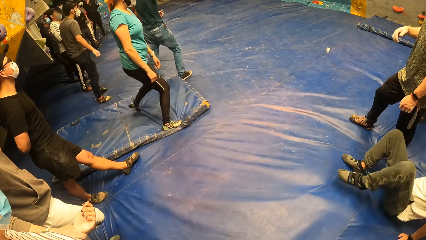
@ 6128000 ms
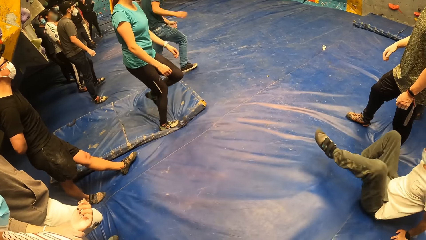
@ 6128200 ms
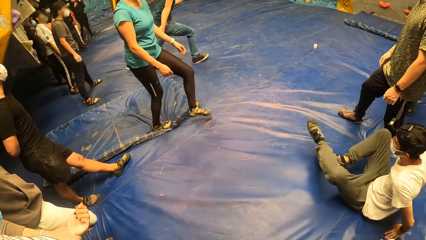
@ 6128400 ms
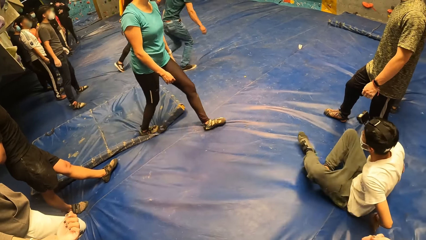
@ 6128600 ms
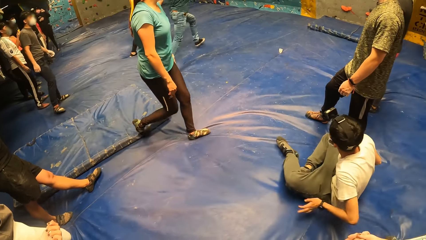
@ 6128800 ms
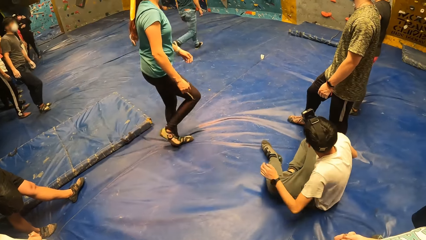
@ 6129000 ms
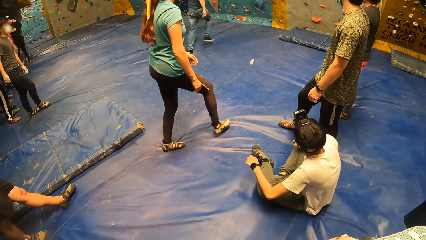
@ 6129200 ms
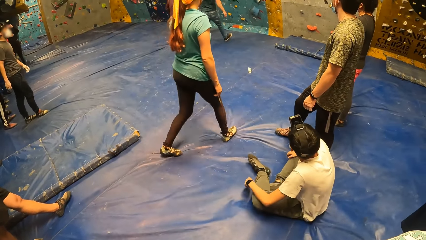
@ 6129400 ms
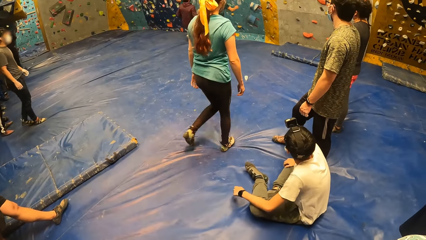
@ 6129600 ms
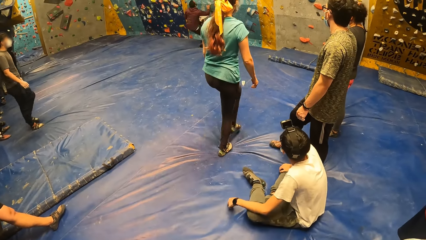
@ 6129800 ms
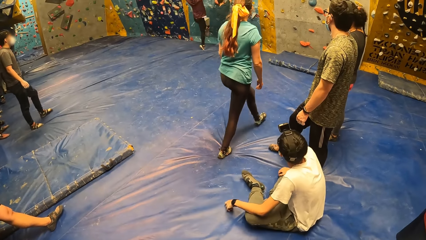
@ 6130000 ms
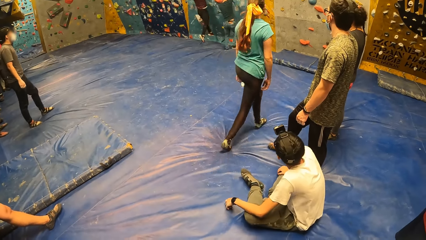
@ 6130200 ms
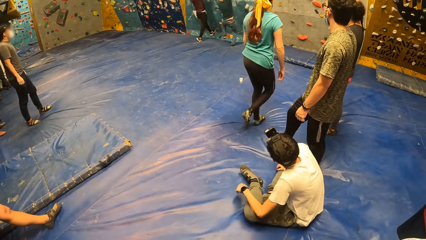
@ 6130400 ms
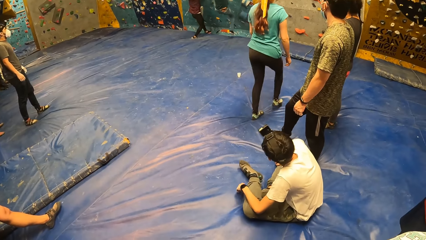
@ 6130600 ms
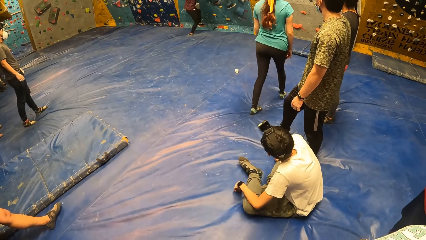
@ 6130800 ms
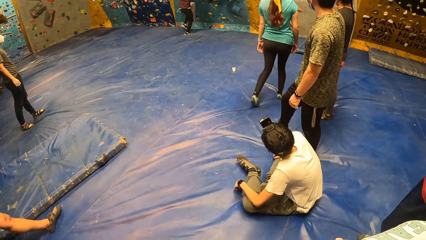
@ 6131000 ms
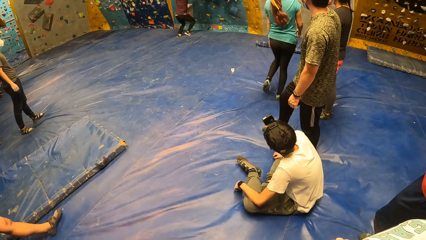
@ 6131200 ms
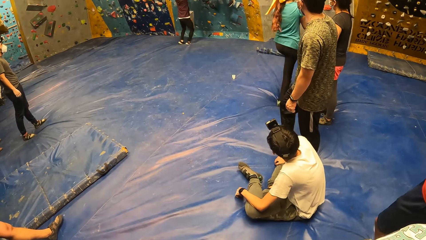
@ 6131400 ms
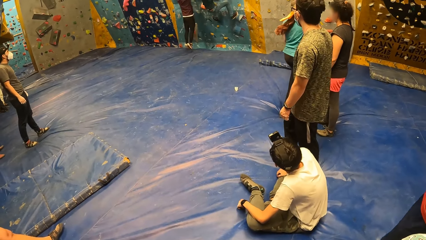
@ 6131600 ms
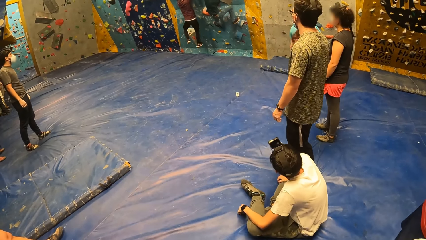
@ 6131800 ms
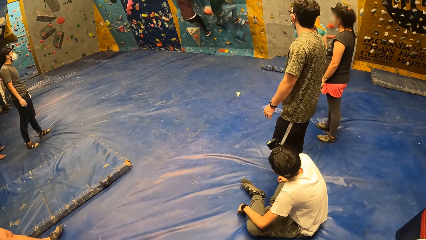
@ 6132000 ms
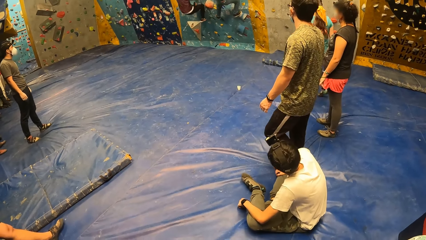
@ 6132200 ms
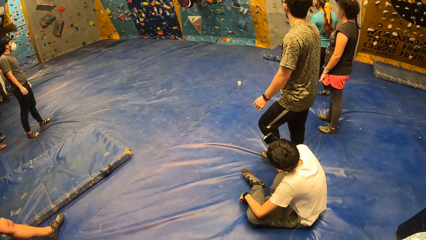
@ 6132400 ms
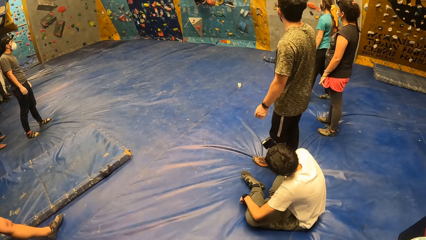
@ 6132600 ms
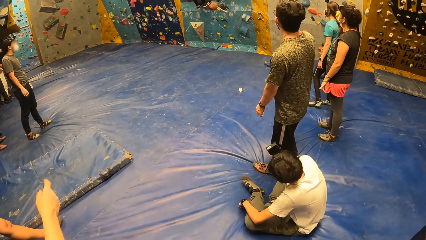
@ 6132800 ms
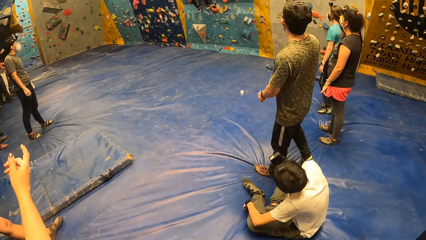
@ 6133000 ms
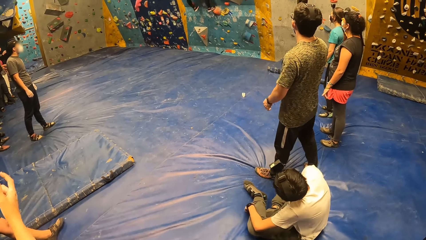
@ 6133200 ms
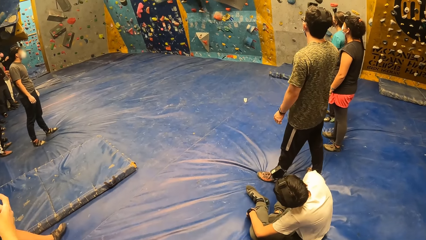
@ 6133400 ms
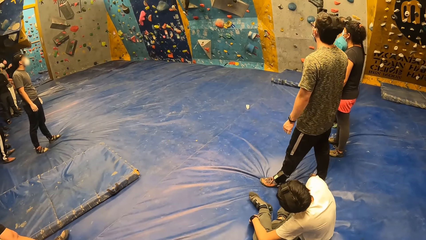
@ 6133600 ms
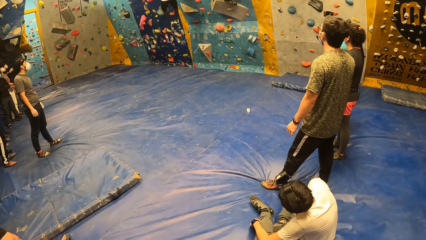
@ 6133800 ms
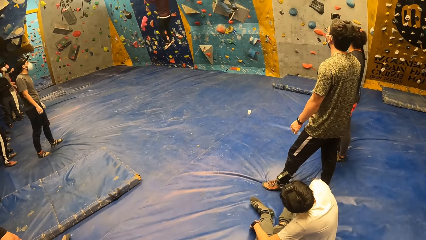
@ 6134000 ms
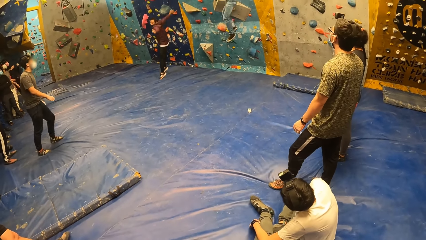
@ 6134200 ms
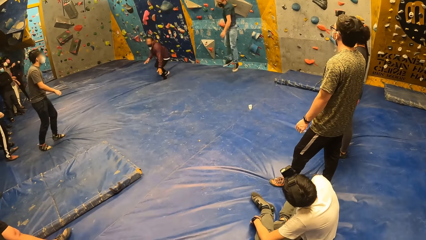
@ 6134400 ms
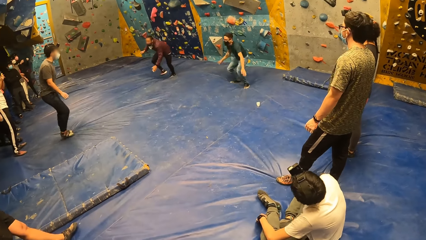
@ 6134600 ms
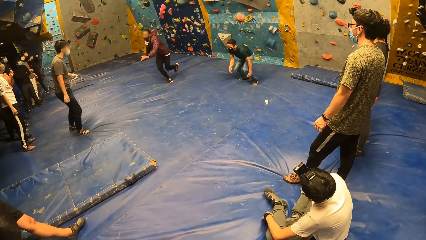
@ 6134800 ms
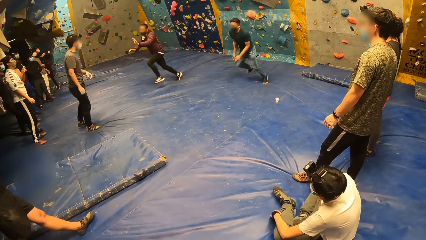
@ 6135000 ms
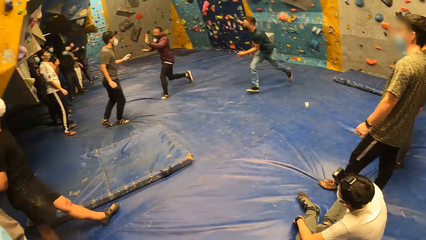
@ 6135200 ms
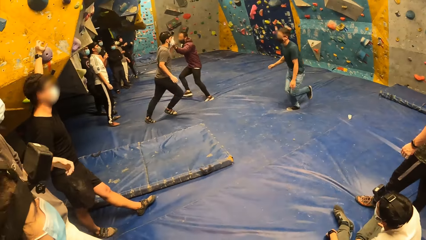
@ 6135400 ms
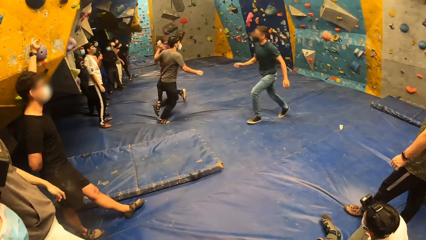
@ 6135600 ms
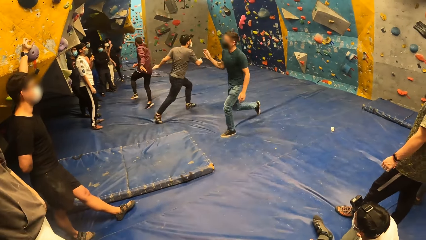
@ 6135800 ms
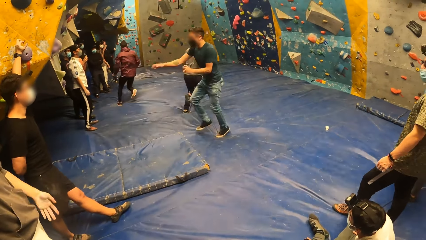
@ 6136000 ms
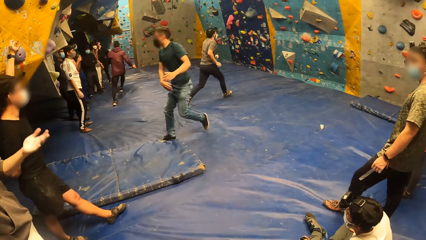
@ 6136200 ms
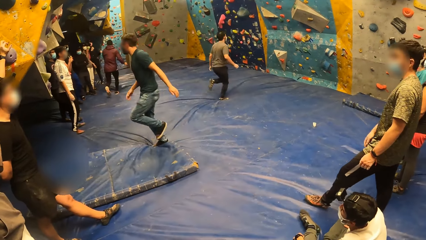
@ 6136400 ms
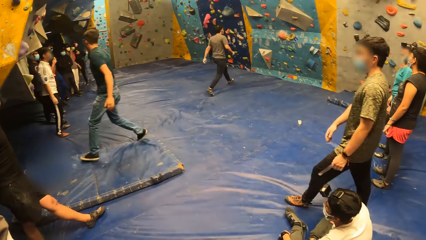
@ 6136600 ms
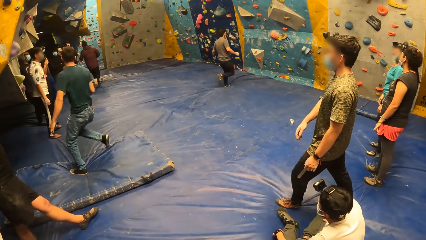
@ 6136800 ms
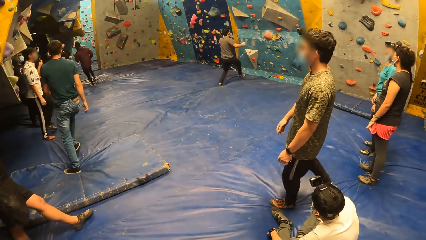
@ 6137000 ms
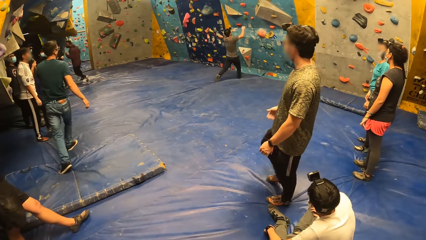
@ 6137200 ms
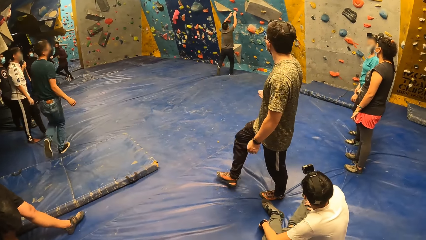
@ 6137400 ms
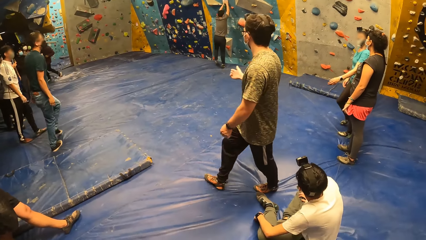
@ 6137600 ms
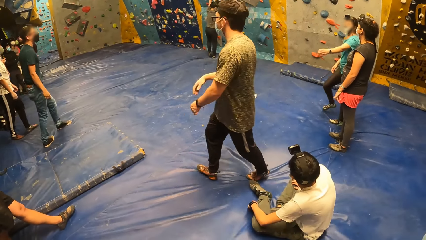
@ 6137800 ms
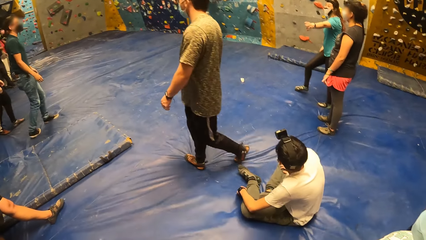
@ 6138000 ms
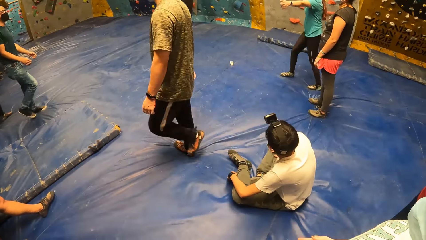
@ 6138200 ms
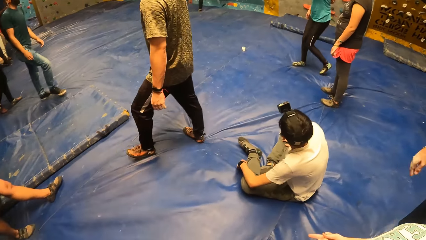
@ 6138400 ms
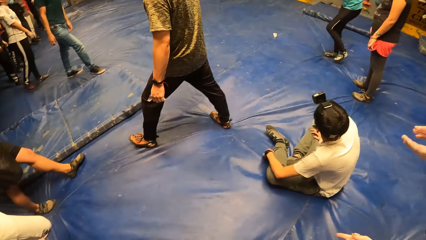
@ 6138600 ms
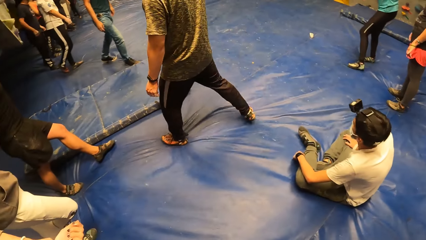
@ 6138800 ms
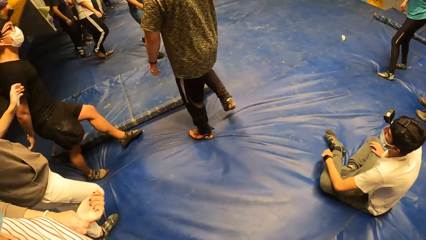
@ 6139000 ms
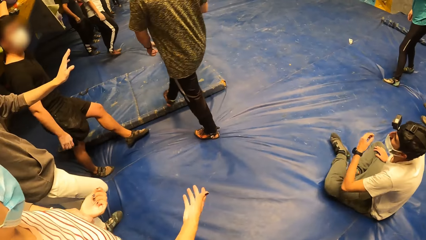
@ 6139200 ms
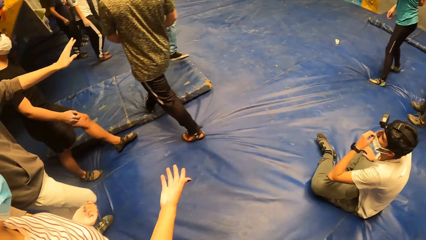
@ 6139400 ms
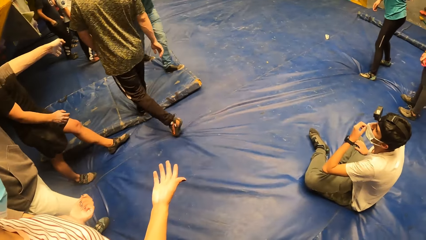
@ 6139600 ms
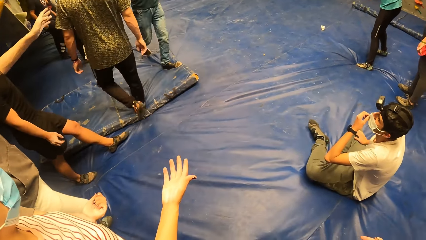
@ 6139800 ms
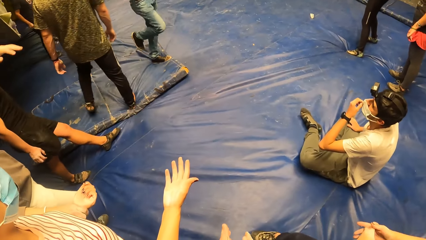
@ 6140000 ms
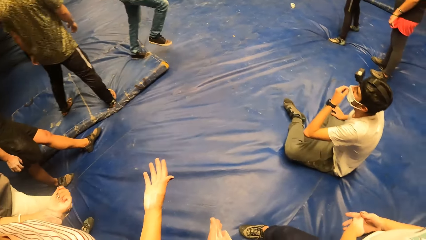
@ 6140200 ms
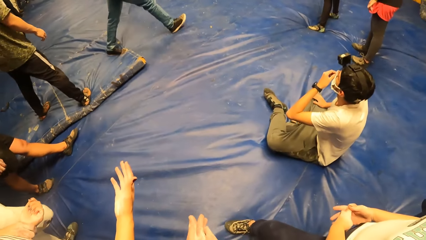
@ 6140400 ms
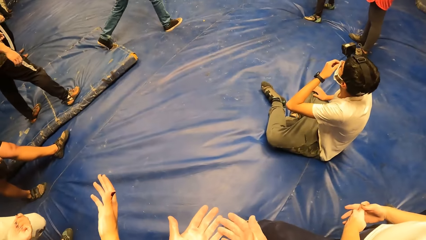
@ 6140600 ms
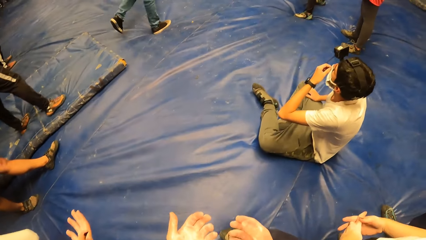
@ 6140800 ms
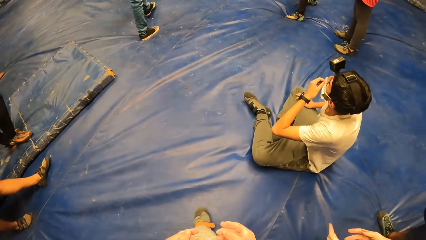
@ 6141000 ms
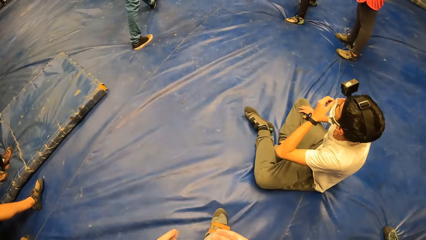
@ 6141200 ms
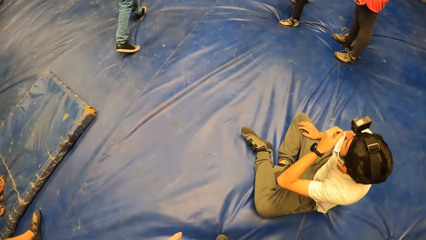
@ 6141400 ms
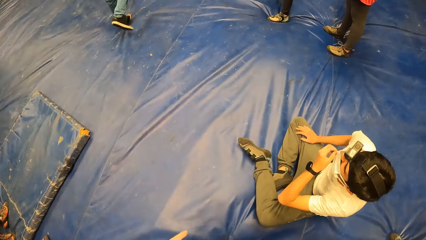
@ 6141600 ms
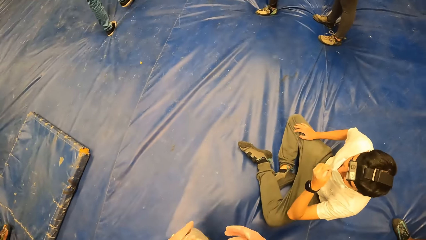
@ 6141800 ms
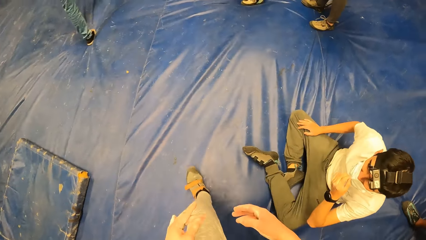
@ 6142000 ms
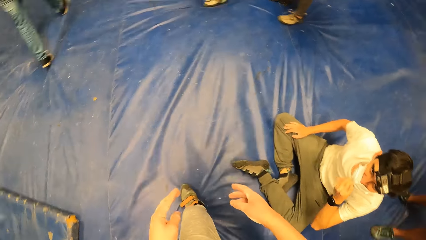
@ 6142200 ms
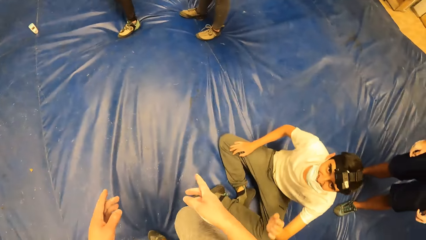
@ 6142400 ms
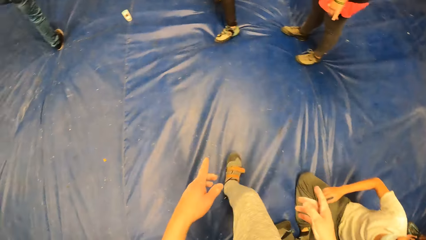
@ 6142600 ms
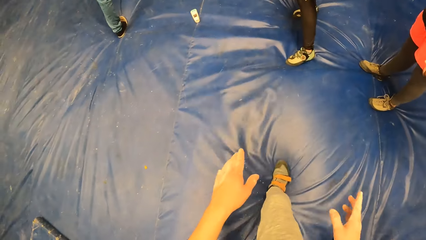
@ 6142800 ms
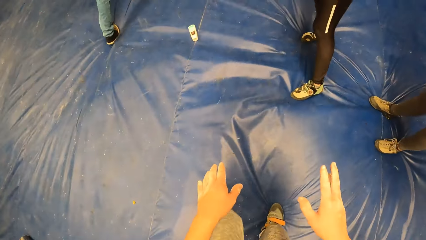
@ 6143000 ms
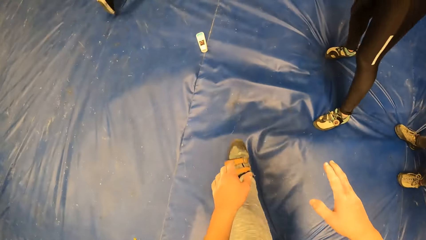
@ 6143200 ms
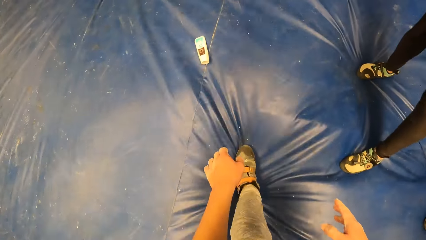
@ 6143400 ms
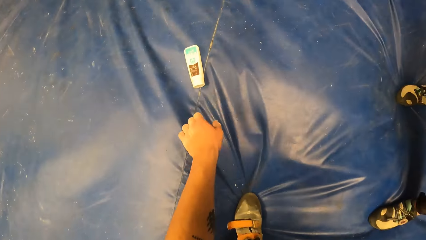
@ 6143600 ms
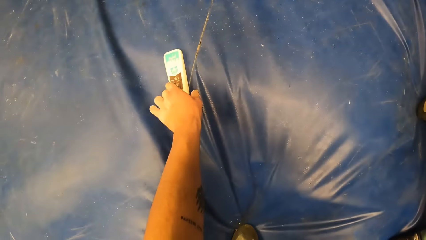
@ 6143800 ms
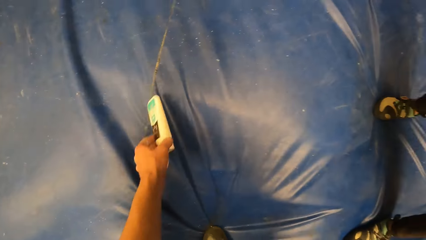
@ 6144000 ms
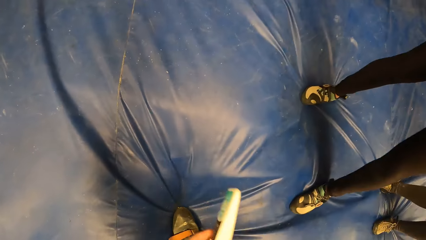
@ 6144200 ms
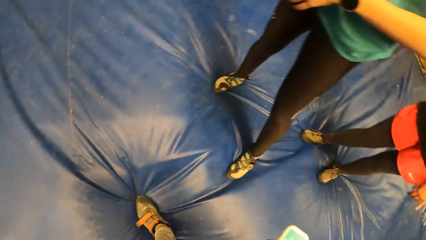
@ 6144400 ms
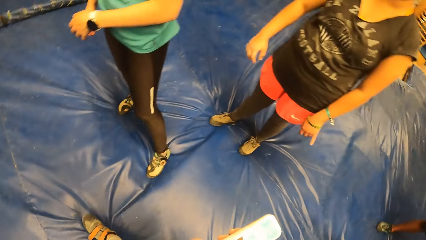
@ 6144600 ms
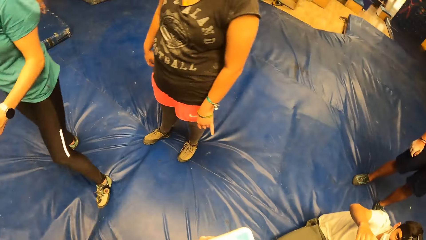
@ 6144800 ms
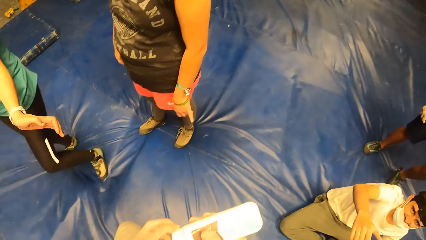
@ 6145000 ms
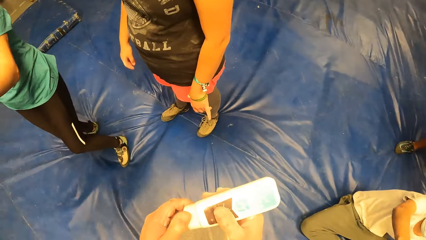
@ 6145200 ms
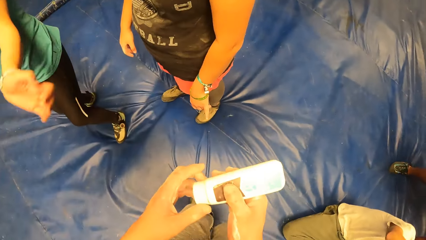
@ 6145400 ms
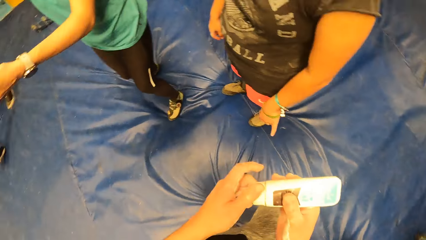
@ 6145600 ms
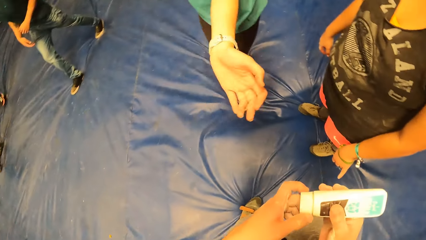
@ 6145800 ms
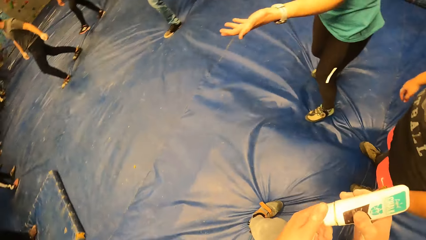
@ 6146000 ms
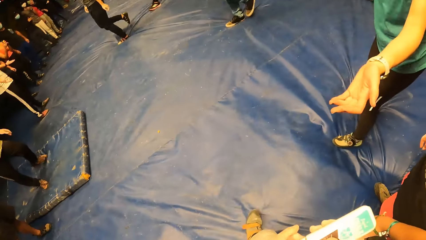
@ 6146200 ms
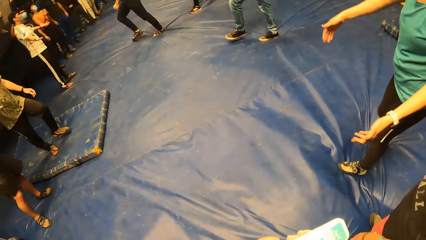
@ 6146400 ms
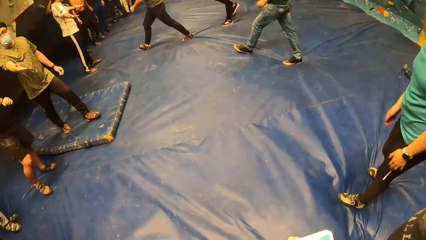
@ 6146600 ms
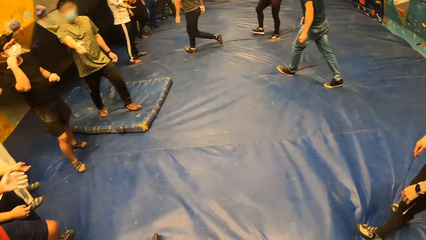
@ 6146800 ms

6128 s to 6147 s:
A man runs in the room. The man plays a game. The camera wearer jumps on the floor. The man runs in the room. The camera wearer looks around the room. He wipes his hands. He walks towards a bottle of sanitizer. He picks up the bottle of sanitizer. He looks around the room. He opens the bottle.
